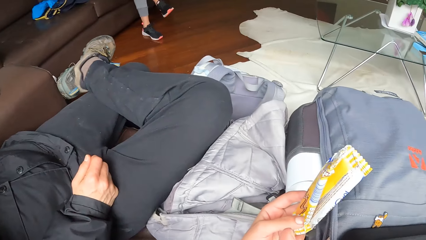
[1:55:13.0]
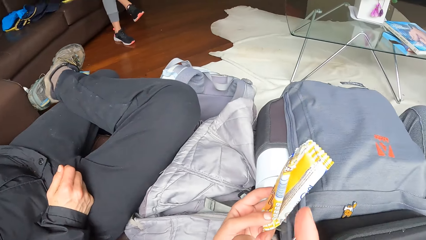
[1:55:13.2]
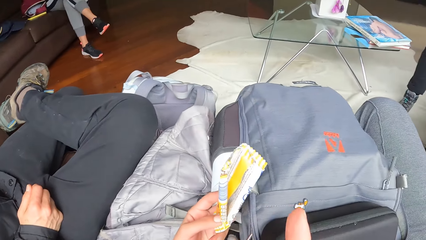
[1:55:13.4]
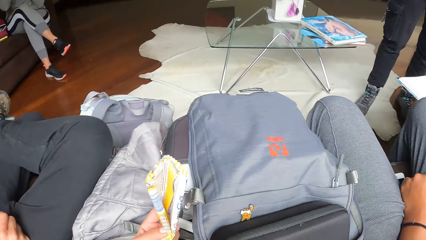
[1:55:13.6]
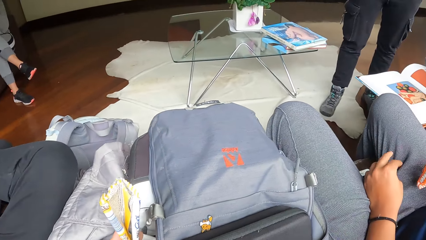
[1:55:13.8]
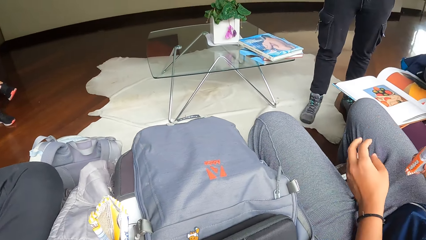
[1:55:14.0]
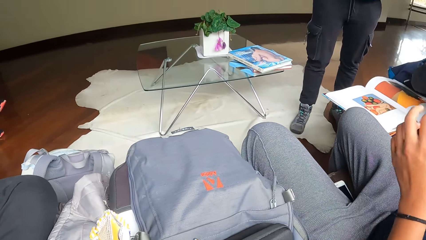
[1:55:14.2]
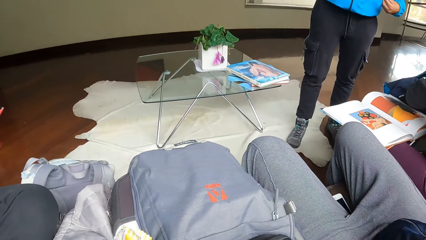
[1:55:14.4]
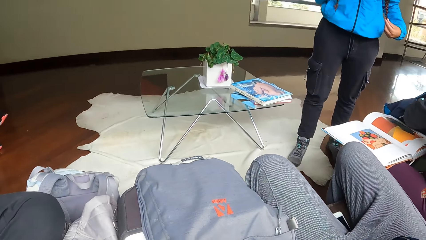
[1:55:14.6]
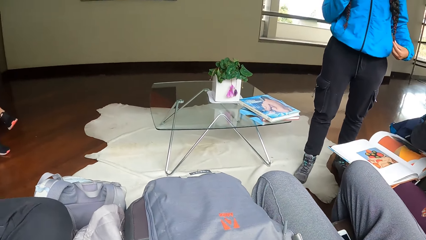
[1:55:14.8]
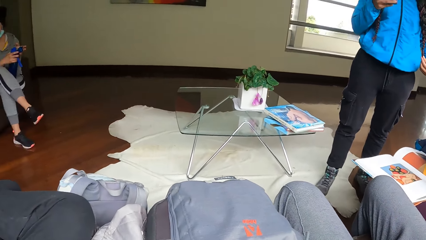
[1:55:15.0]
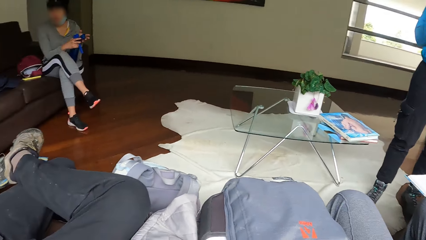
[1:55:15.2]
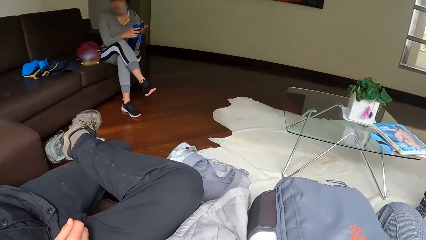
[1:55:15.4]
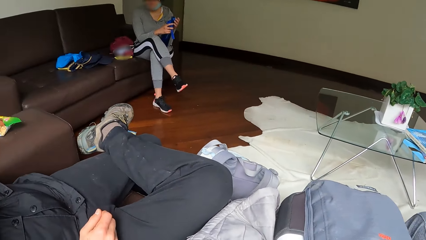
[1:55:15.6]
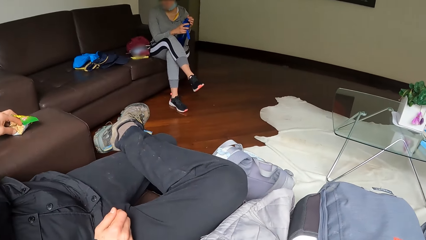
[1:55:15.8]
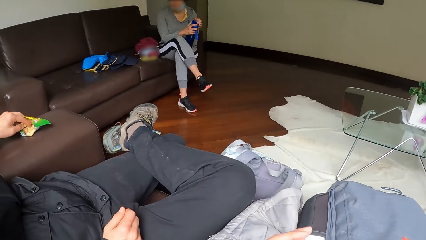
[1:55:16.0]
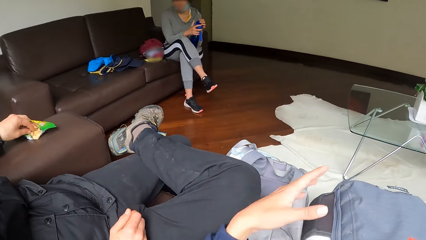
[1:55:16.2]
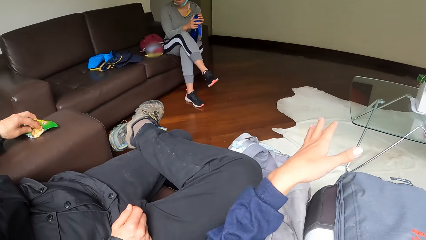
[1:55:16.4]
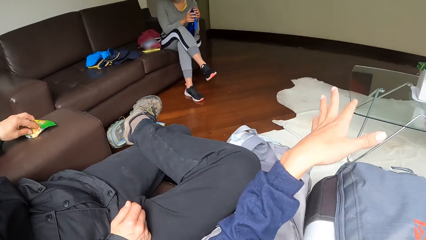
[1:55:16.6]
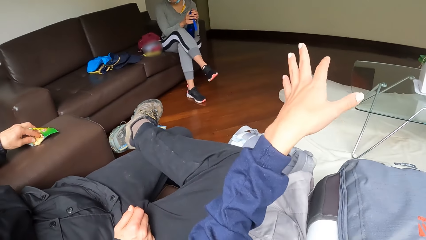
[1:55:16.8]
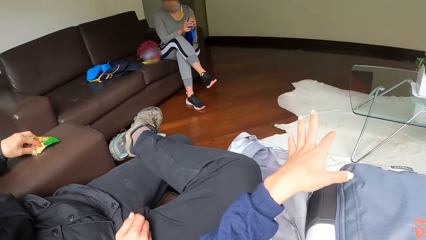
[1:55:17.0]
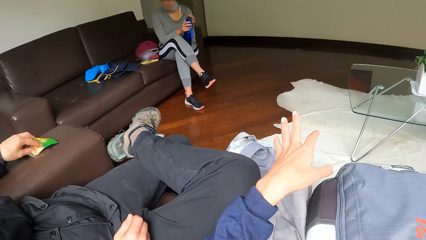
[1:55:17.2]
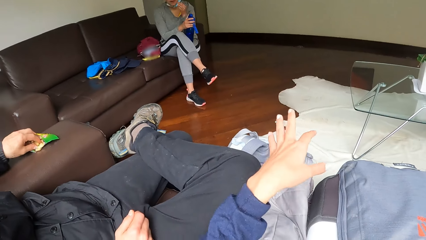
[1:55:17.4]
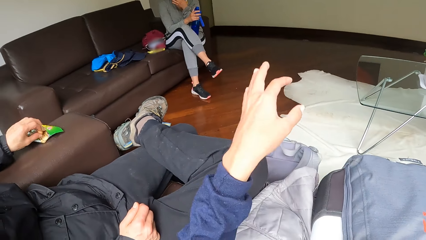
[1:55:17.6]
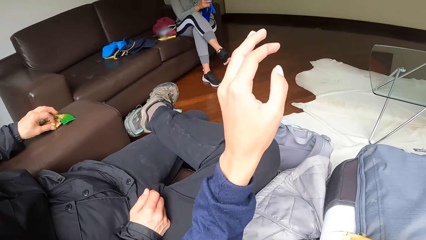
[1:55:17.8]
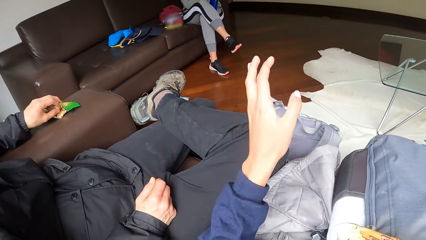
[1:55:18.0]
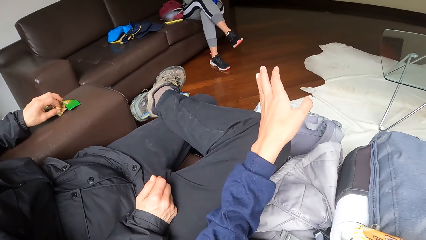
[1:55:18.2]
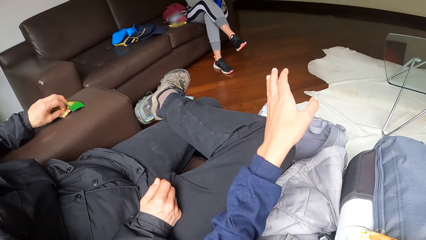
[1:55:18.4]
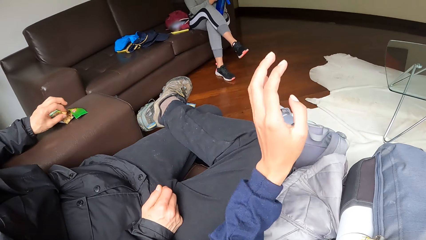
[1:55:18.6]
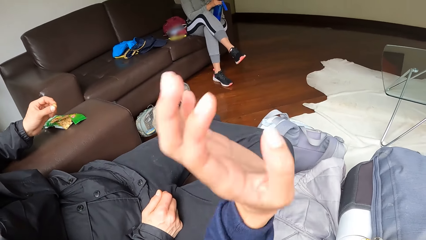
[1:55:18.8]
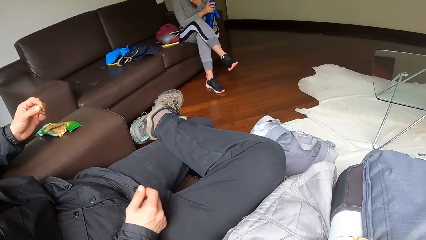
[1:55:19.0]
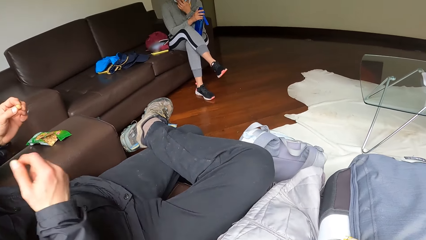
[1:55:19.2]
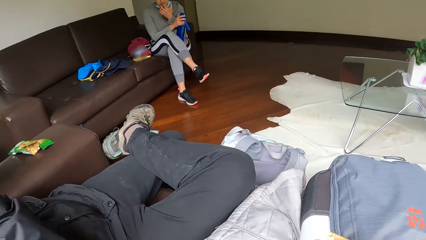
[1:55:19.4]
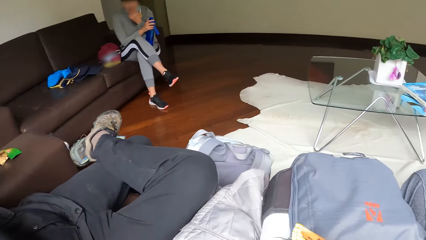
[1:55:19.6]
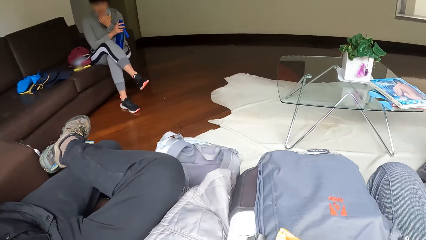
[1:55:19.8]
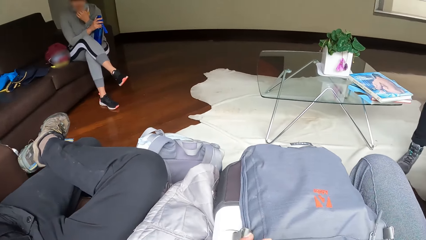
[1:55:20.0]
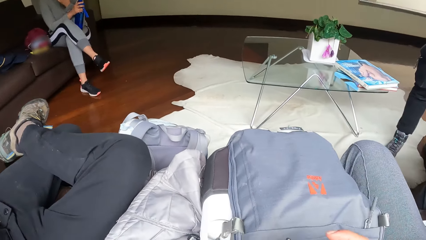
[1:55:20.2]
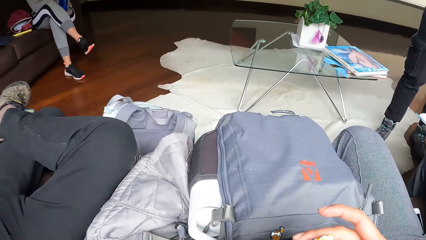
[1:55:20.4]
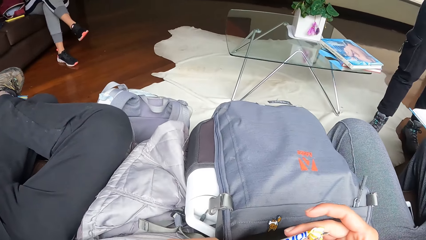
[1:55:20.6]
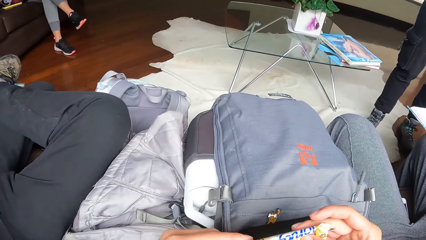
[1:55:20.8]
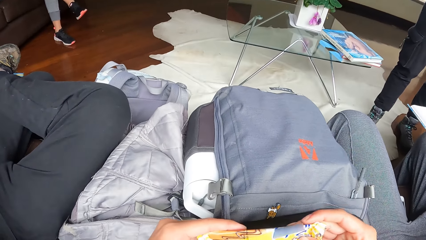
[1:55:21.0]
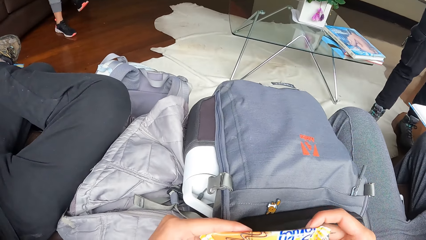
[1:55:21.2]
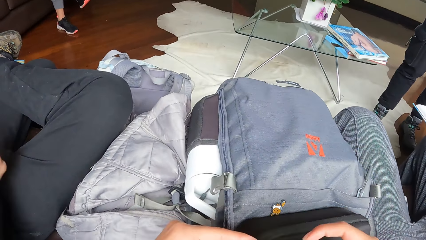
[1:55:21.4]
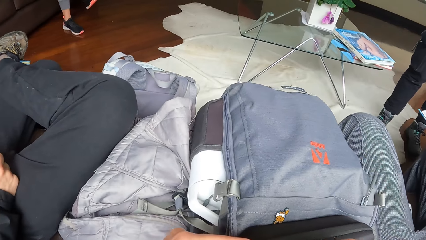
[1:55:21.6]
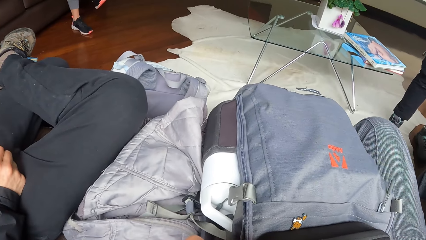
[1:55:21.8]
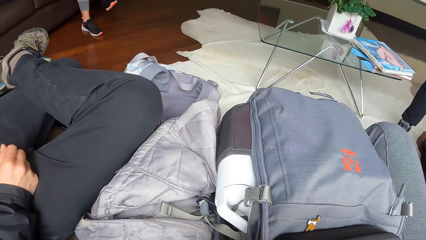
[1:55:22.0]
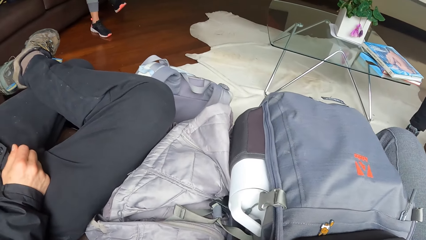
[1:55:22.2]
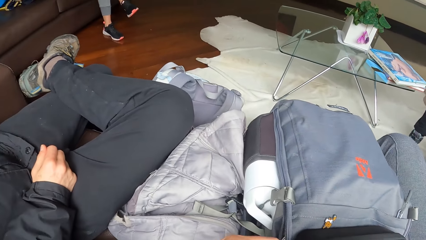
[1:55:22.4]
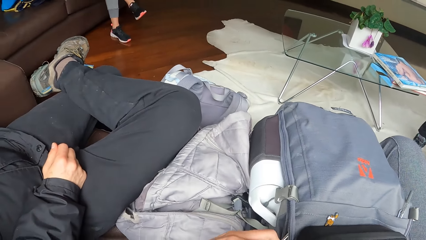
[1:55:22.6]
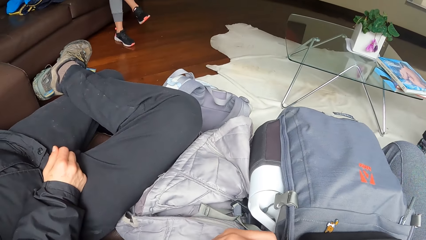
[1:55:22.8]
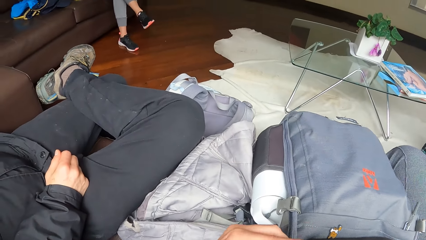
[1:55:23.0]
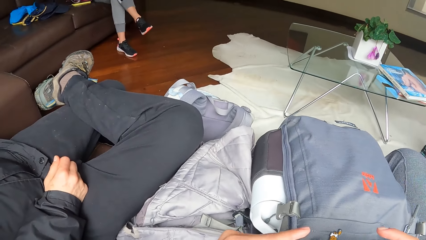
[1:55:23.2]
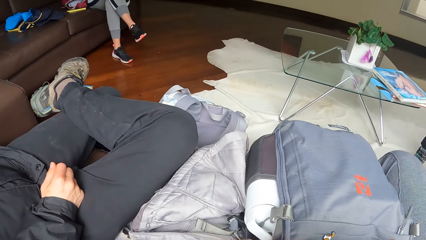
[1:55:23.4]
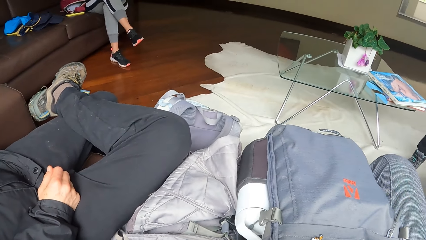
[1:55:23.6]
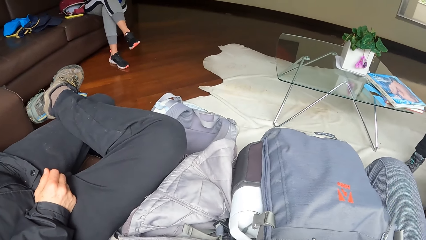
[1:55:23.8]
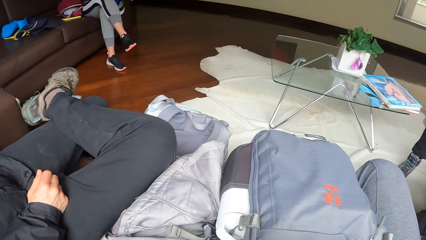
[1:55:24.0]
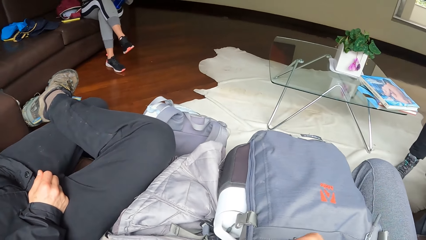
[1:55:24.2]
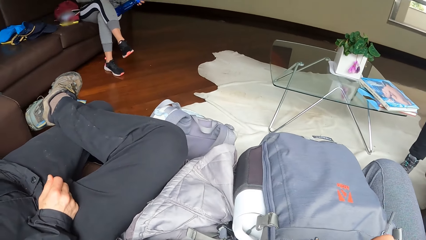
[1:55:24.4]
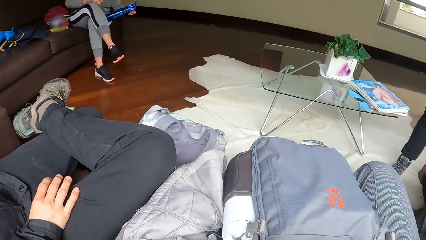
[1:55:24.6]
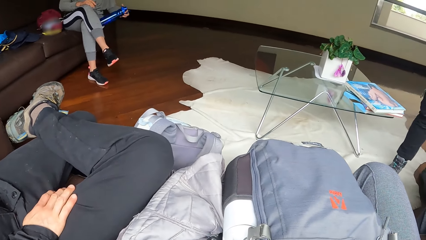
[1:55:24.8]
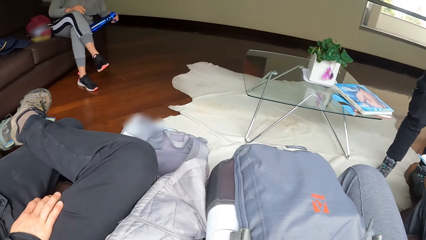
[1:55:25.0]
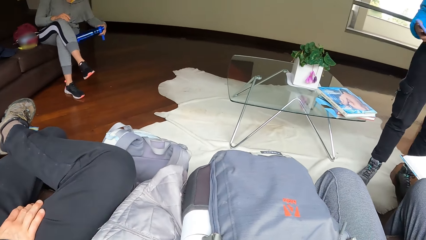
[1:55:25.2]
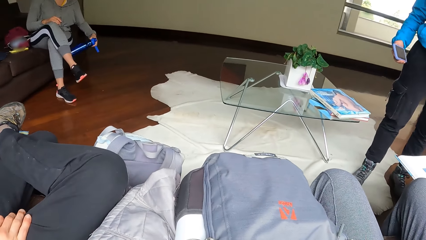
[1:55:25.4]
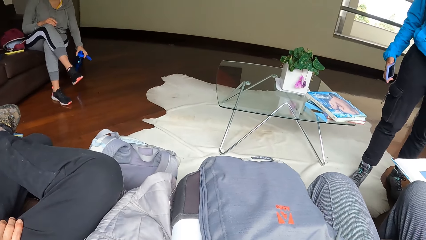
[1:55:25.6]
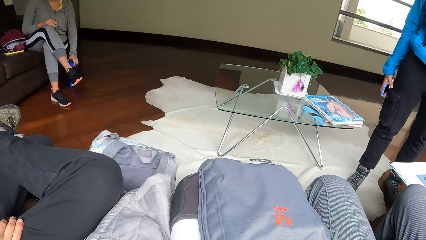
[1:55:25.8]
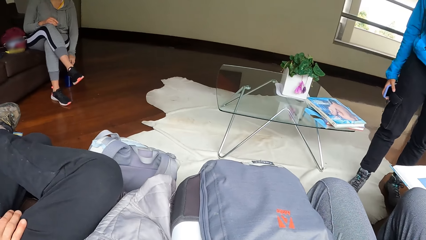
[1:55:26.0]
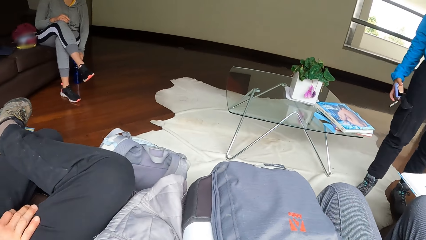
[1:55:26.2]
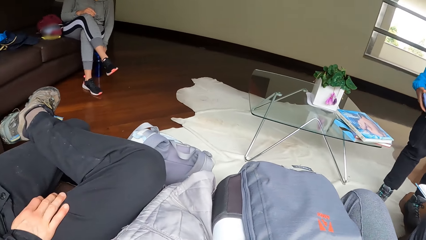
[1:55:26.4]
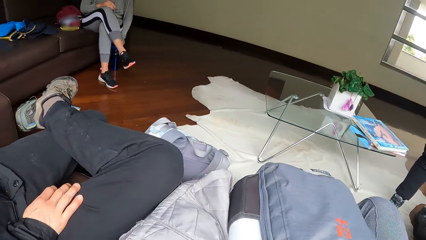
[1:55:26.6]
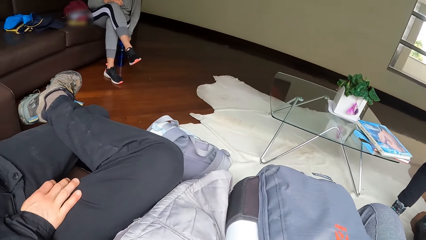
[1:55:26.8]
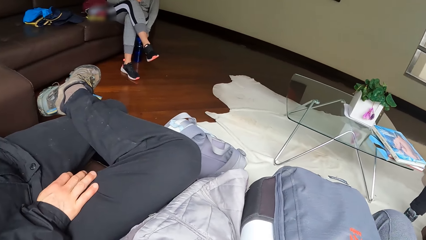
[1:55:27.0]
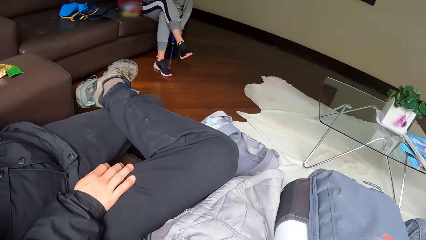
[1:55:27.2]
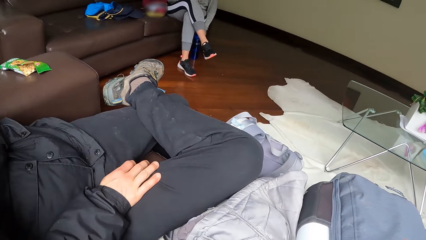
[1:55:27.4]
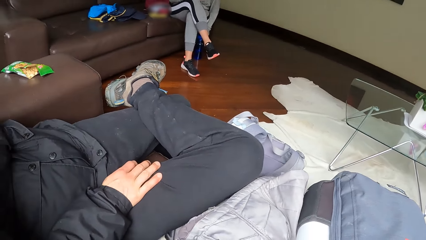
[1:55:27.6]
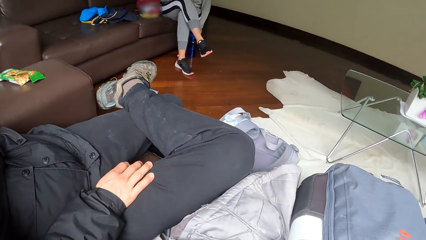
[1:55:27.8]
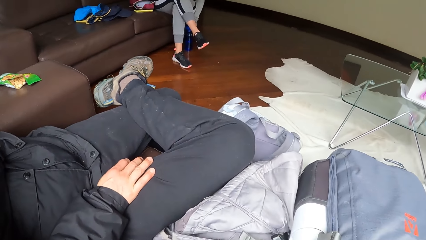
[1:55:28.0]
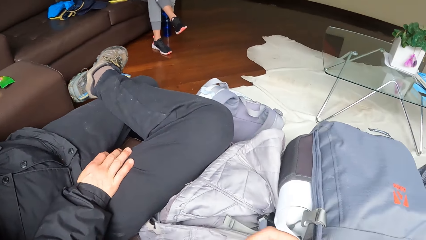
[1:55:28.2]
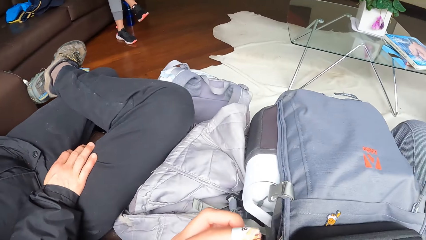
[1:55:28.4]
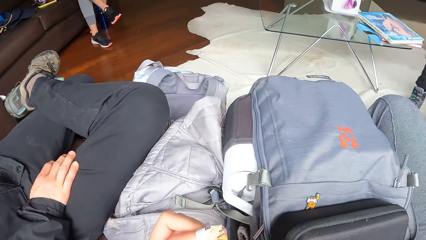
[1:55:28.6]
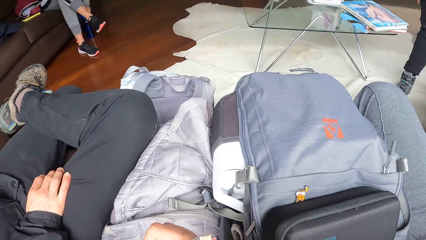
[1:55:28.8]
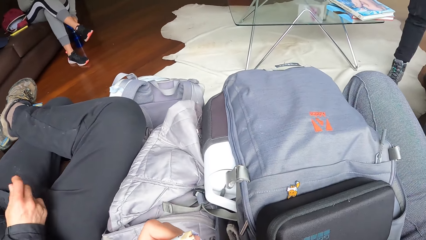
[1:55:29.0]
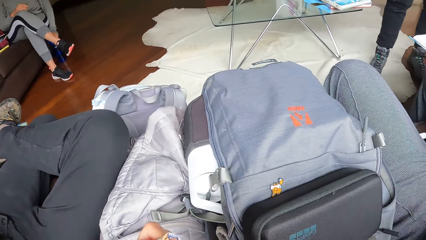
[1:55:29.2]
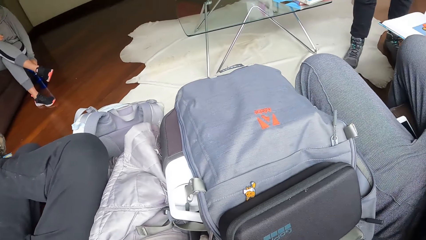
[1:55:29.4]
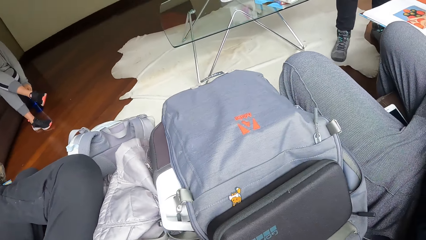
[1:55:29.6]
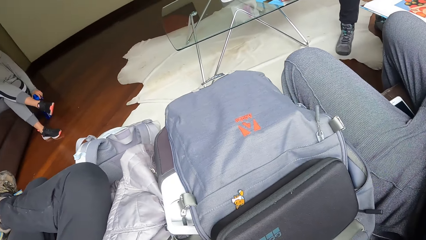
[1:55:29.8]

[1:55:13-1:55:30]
The man touches a biscuit nylon on the chair with his left hand. The camera wearer gesticulates with his left hand. The woman touches her face with her left hand. The man picks up a biscuit from the biscuit nylon with his left hand. The woman drops a bottle on the floor with her left hand.
